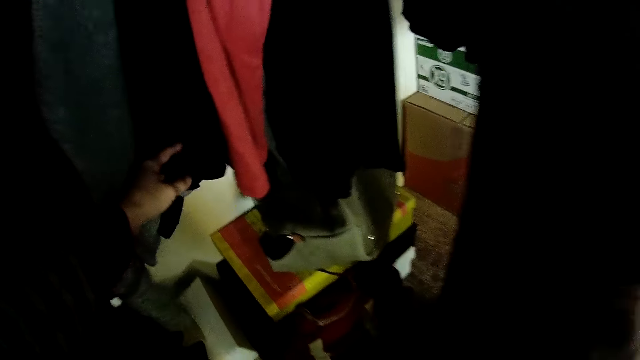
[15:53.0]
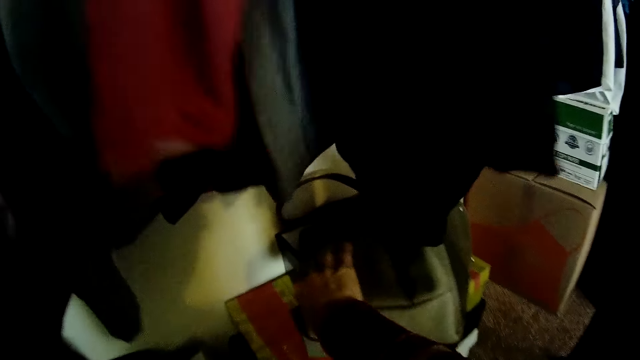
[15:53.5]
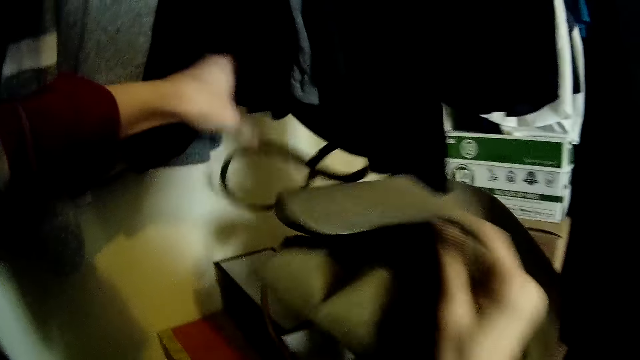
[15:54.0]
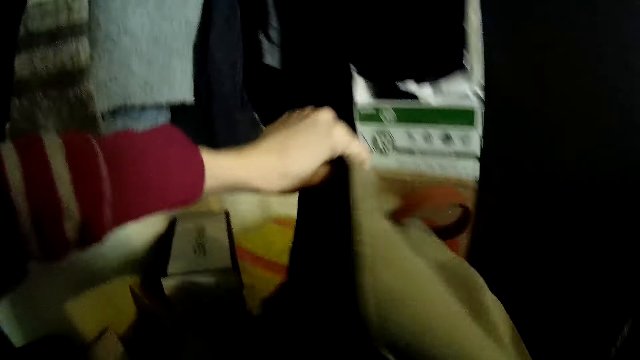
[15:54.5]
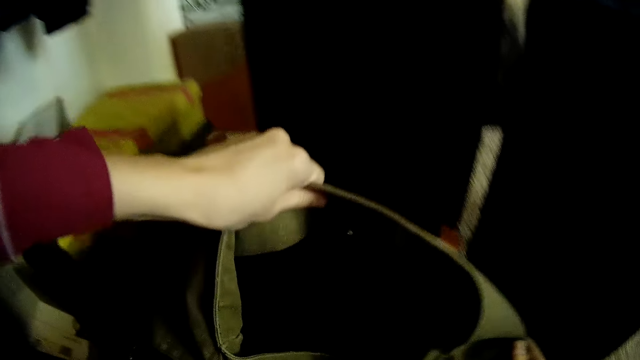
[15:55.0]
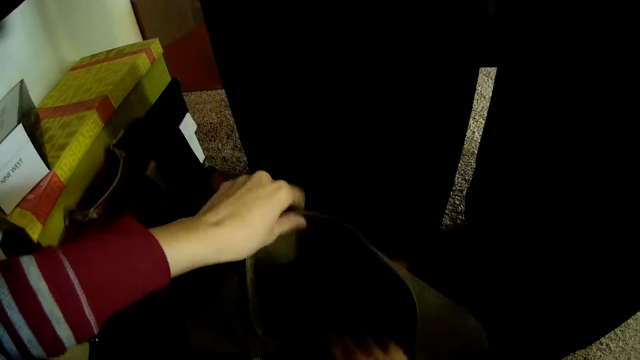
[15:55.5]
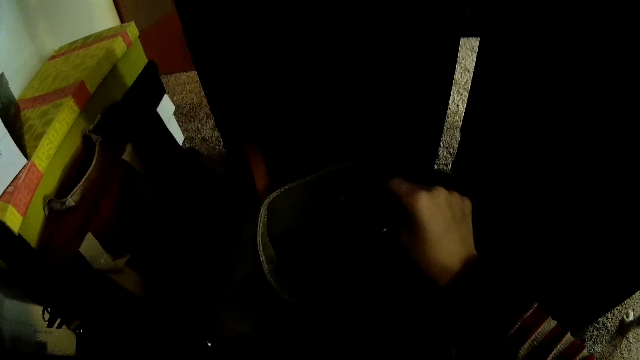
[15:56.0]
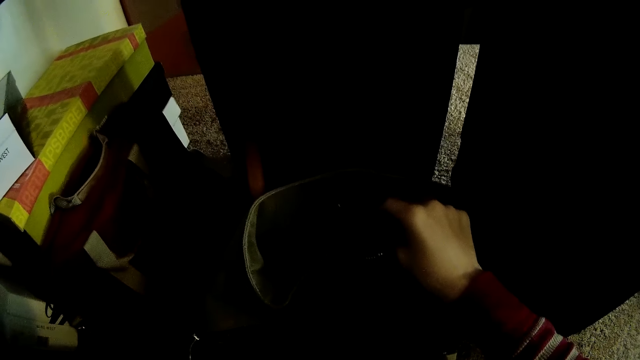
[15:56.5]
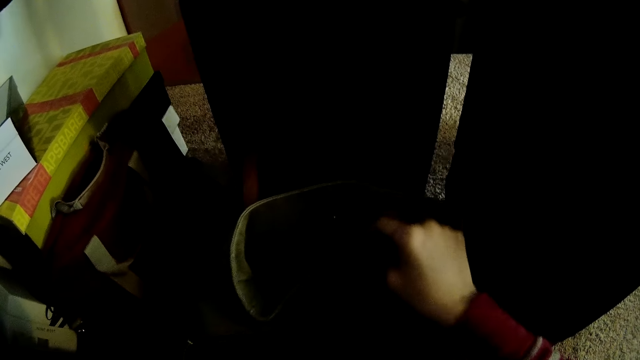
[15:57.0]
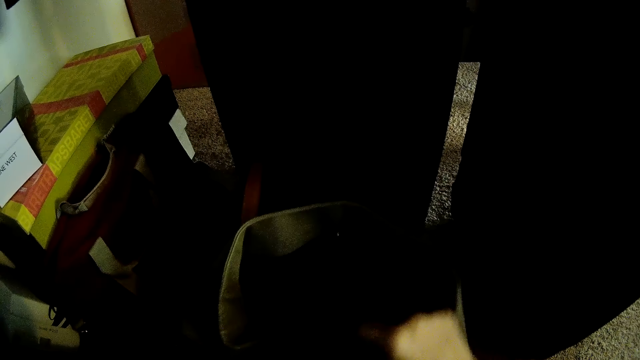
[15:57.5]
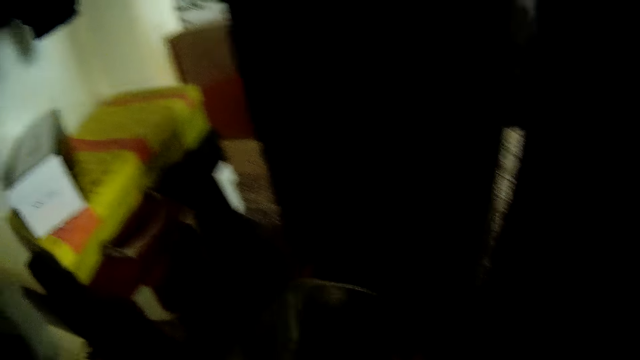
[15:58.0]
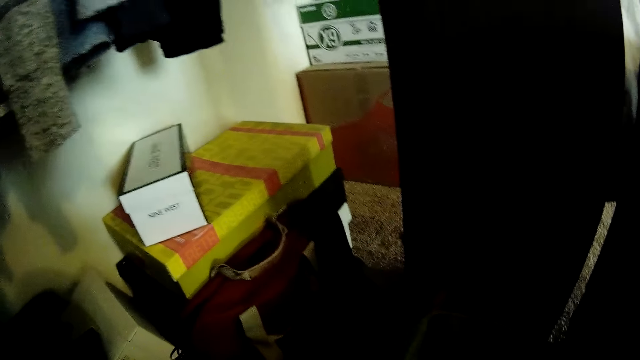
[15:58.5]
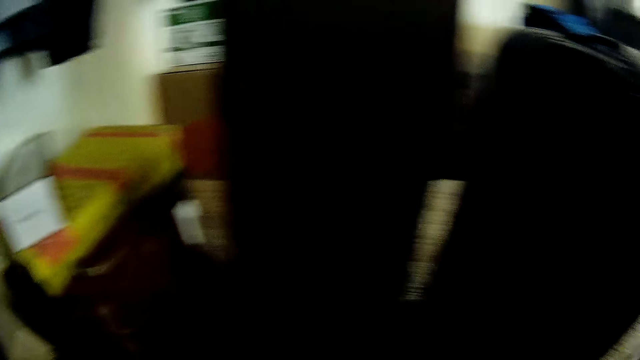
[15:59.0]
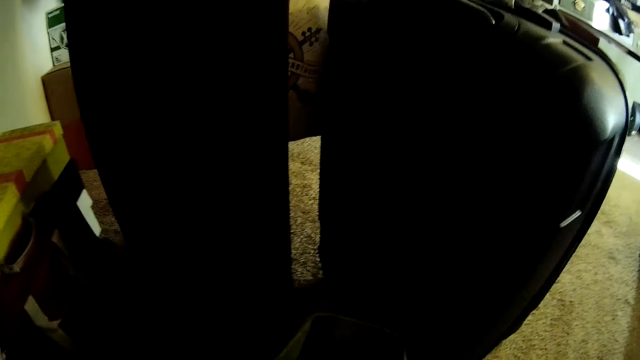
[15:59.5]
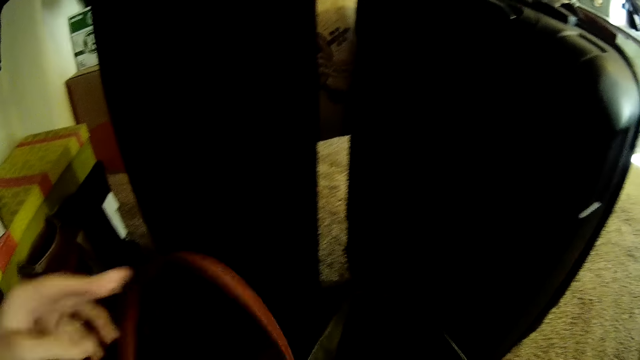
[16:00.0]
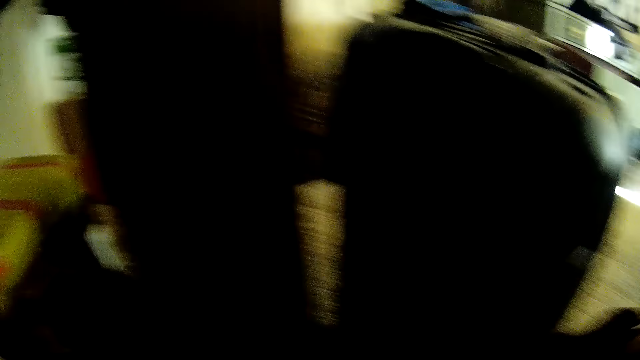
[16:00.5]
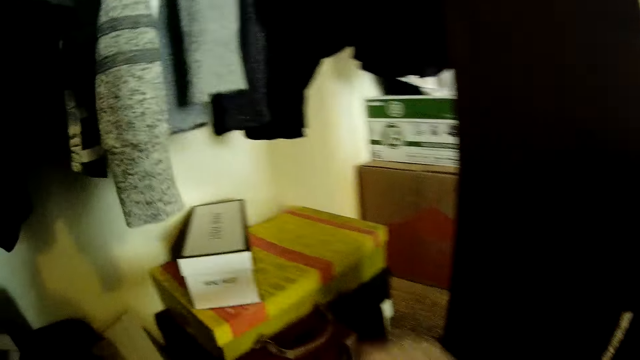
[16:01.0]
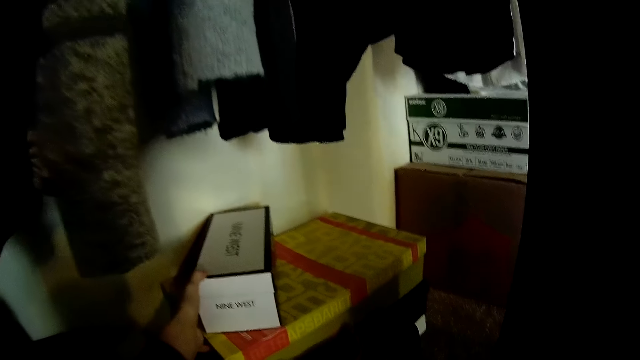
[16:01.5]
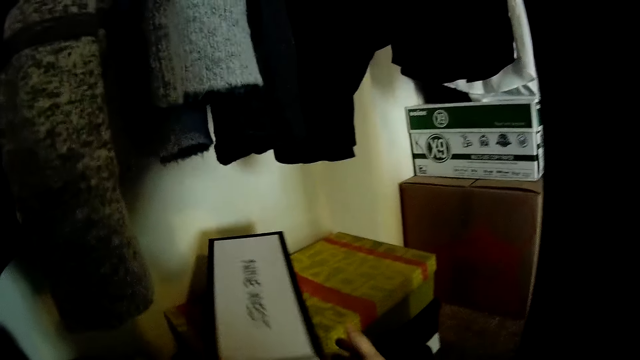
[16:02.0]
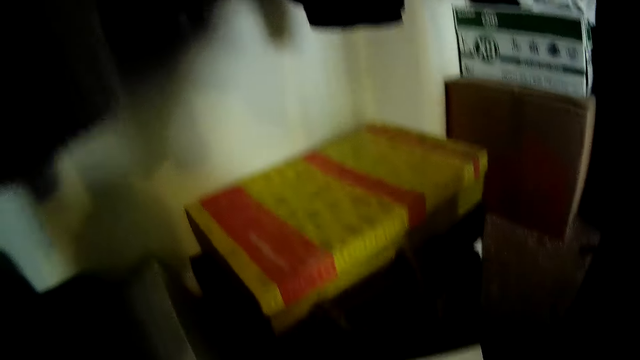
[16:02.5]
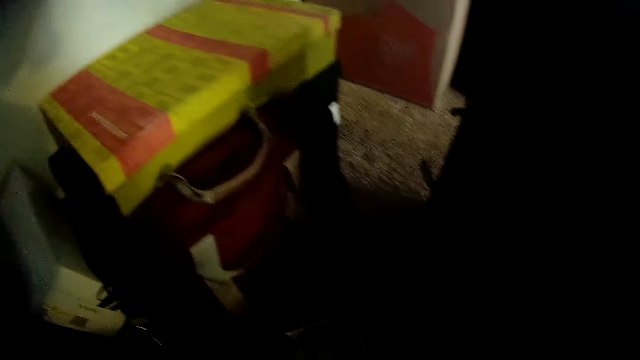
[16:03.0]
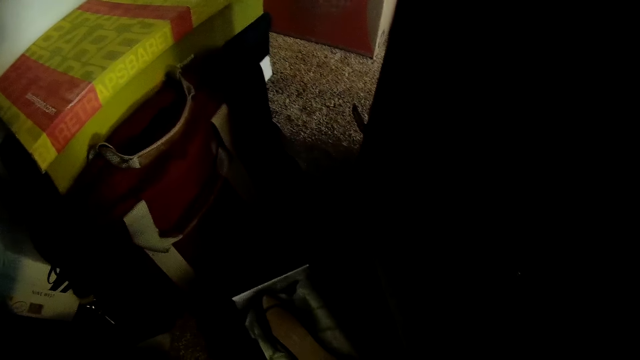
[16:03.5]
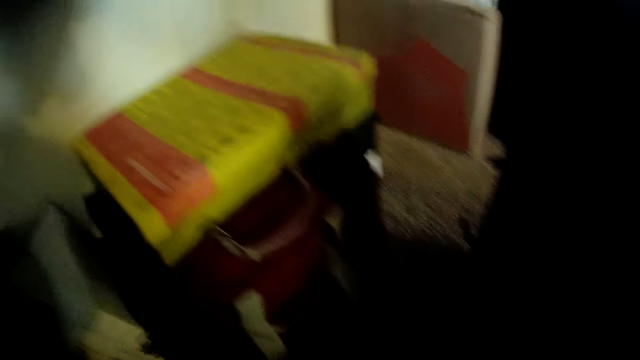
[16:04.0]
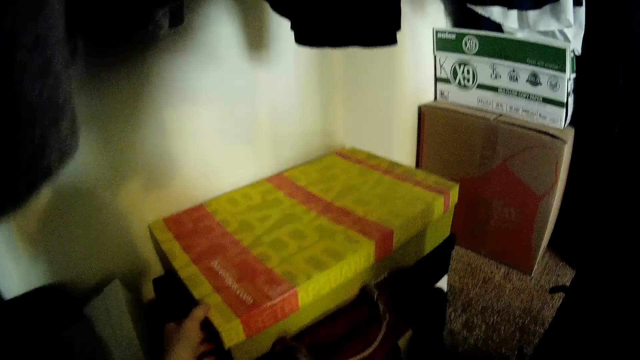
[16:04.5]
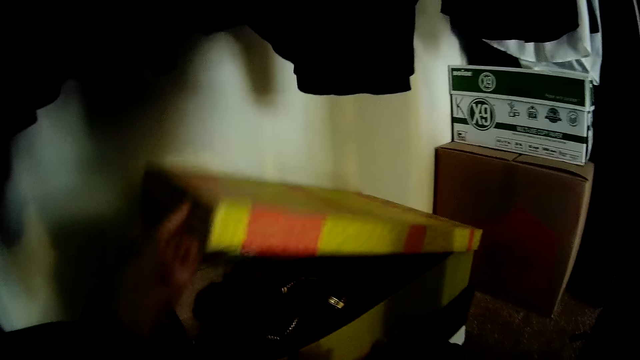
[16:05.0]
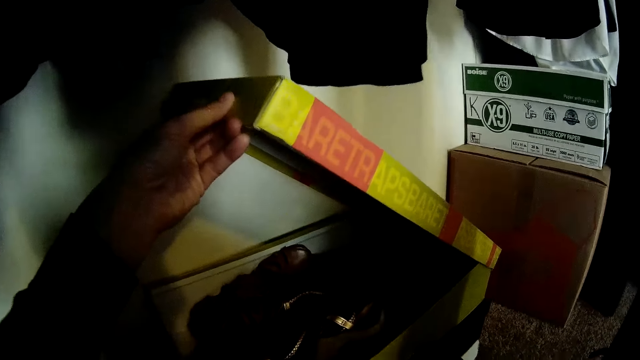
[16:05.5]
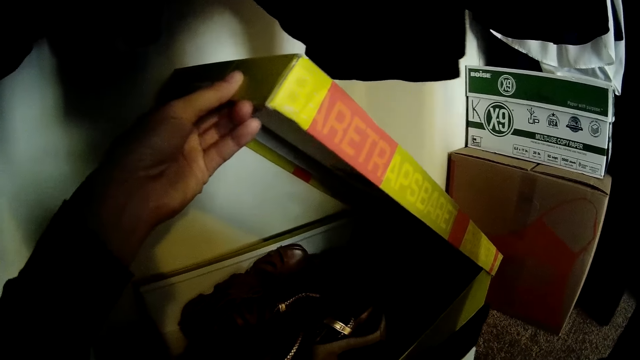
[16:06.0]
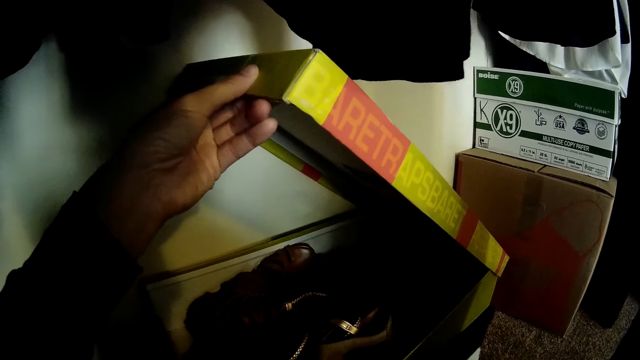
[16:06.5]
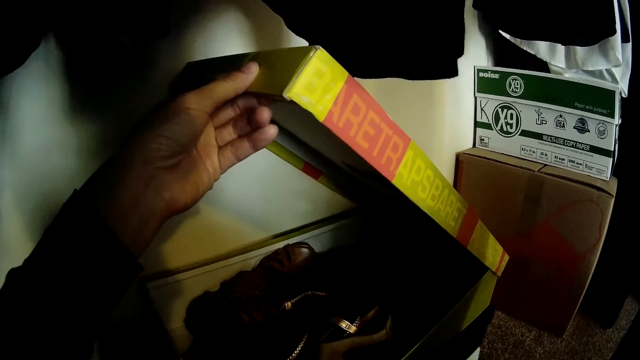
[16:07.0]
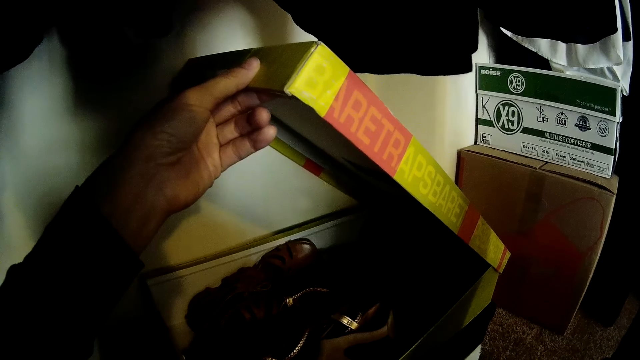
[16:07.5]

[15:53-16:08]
The camera wearer picks up a bag with her right hand. She holds the bag in her hands. She places the bag on the floor with her hands. She checks the bag with her hands. She moves the bag with her right hand. She picks up a shoe box with her left hand. She holds the shoe box with her hands. She opens the shoe box with her right hand. She closes the shoe box with her right hand. She opens a yellow shoe box with her left hand.

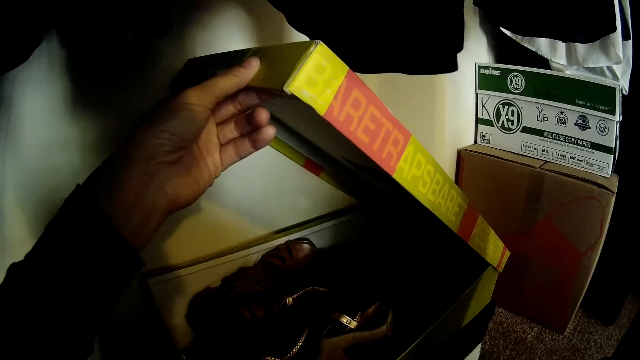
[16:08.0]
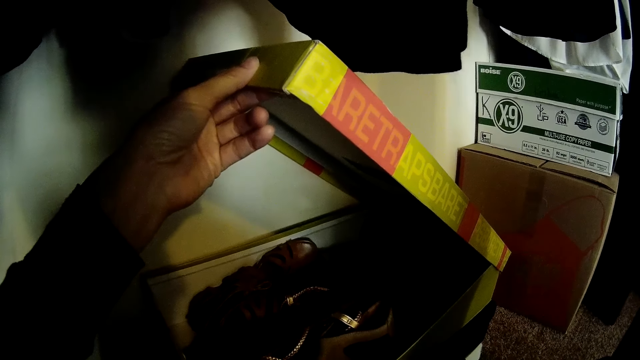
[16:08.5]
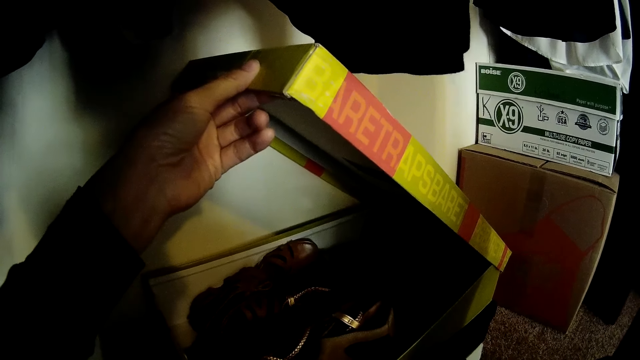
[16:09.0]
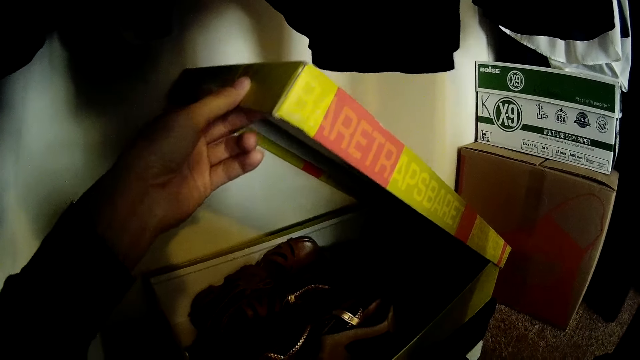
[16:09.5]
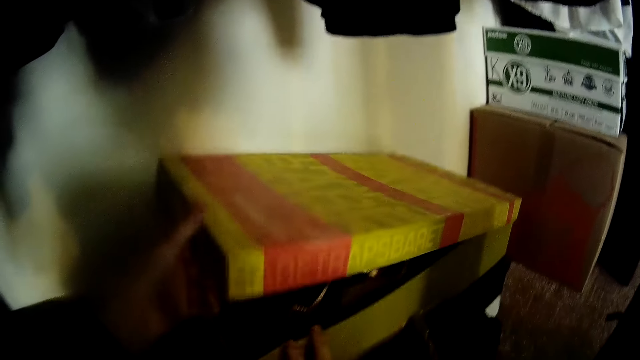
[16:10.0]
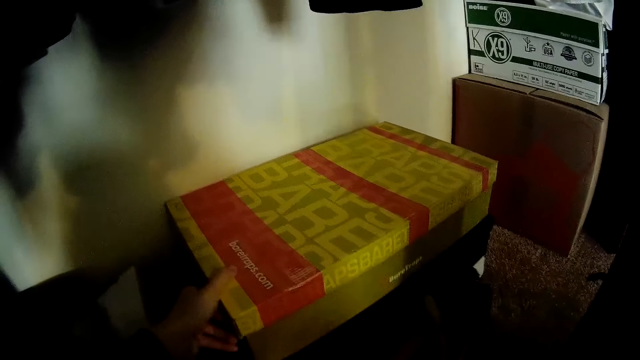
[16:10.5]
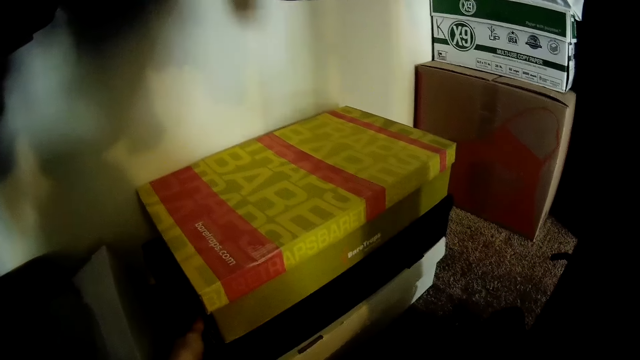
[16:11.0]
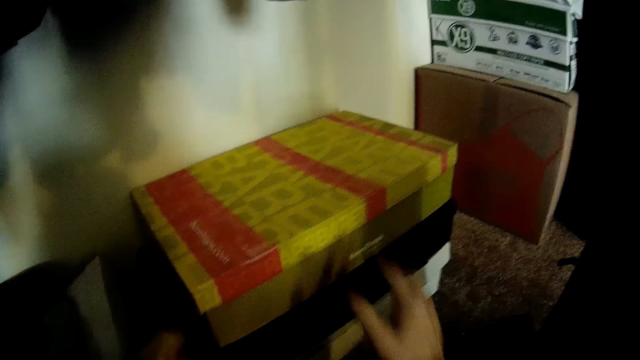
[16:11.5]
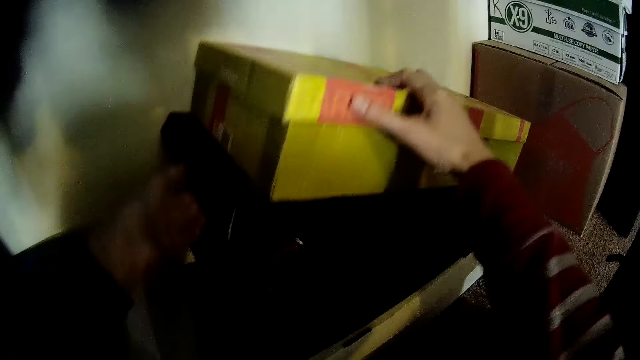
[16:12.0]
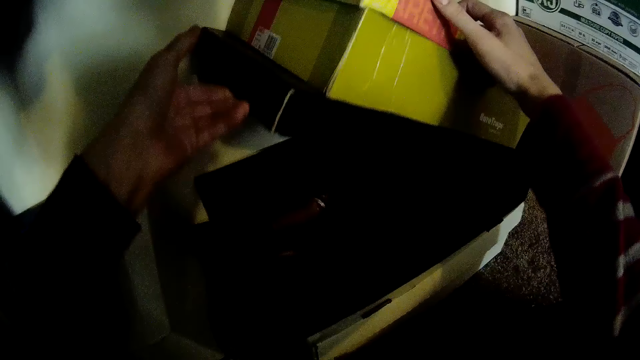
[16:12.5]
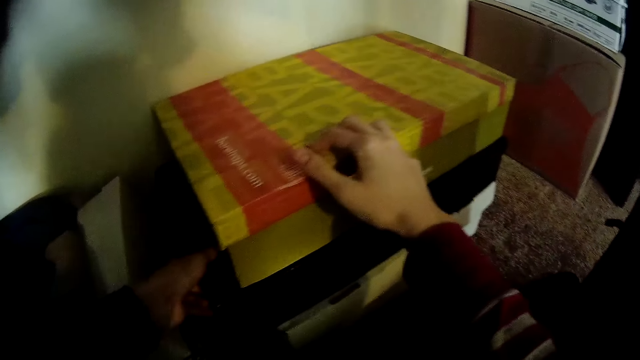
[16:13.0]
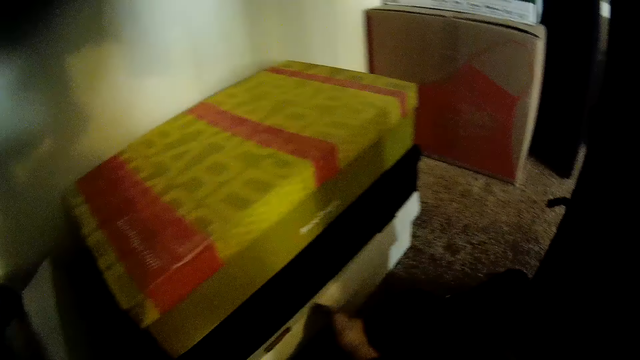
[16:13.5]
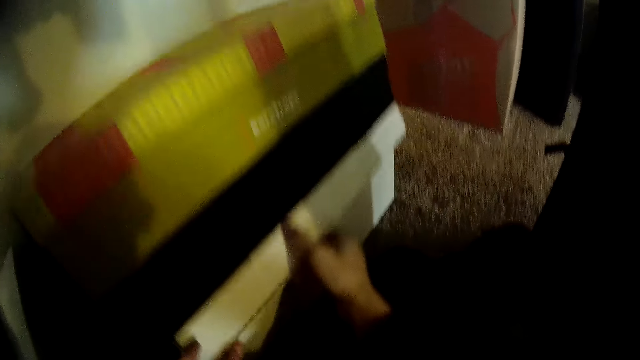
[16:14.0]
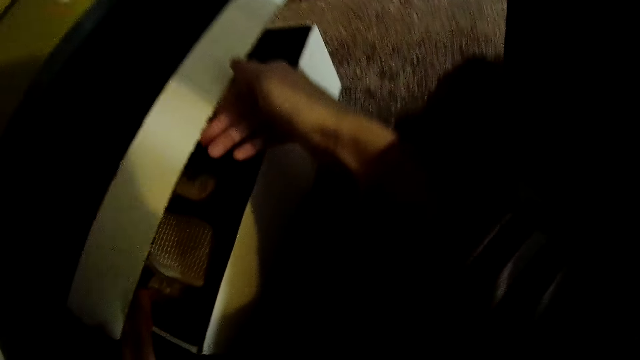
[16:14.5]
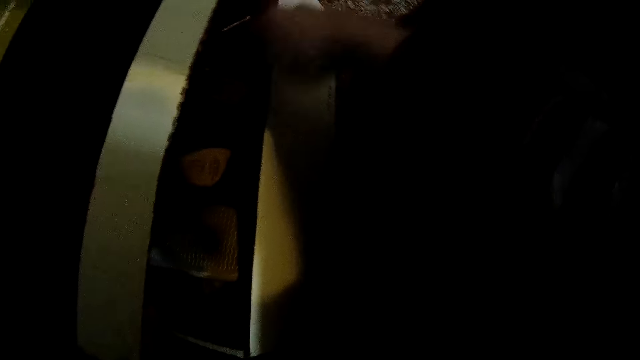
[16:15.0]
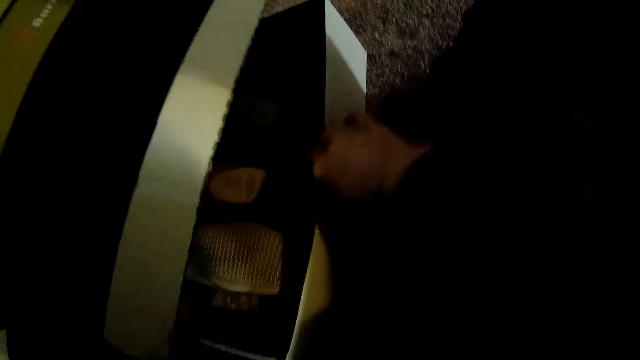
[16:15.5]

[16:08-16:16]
The camera wearer closes the yellow shoe box with her left hand. She moves a bag with her right hand. She opens a black shoe box with her left hand. She places her right hand on top of the yellow shoe box. She closes the black shoe box with her left hand. She opens a white shoe box with her hands.
